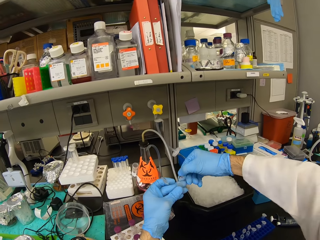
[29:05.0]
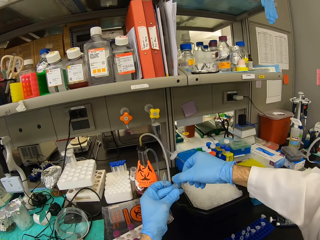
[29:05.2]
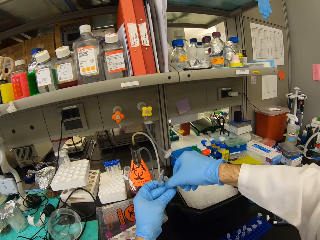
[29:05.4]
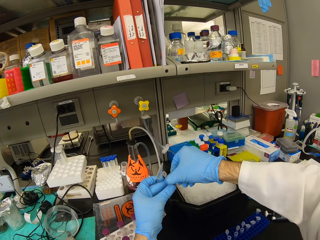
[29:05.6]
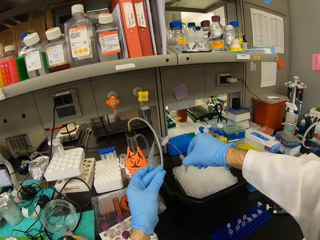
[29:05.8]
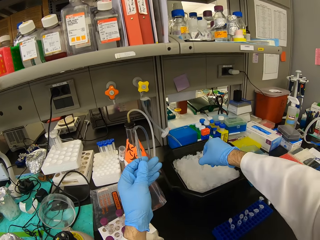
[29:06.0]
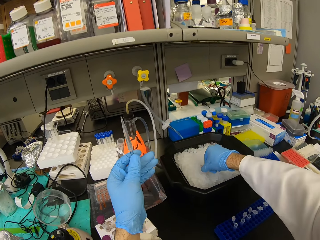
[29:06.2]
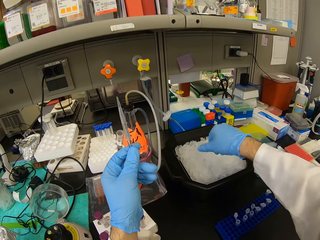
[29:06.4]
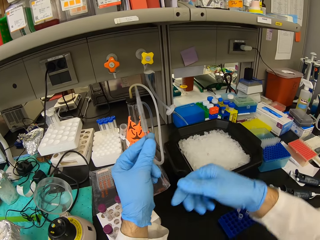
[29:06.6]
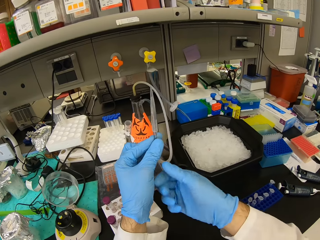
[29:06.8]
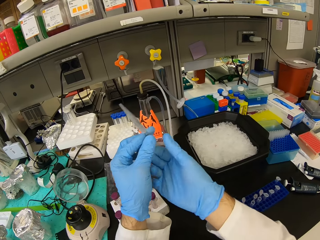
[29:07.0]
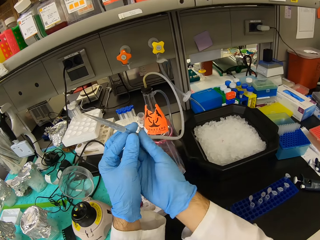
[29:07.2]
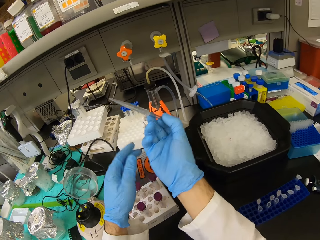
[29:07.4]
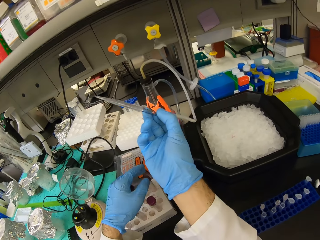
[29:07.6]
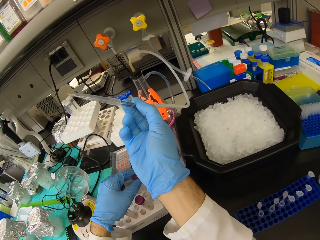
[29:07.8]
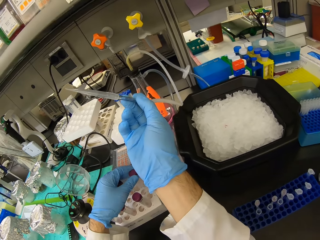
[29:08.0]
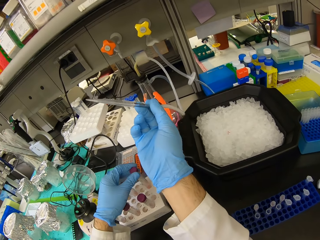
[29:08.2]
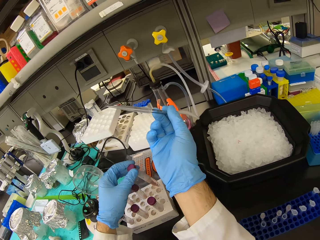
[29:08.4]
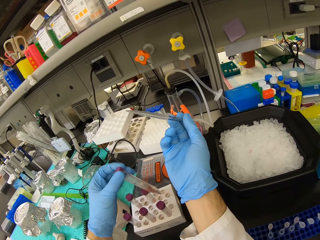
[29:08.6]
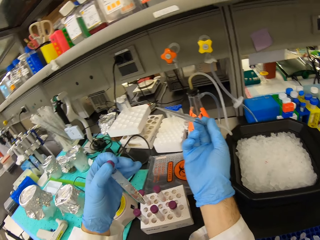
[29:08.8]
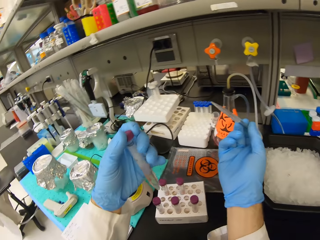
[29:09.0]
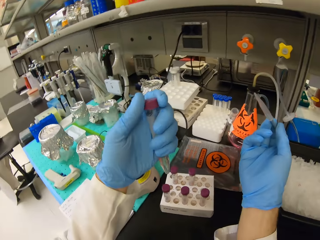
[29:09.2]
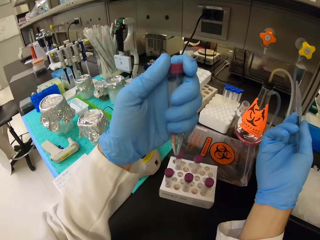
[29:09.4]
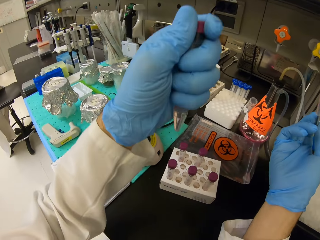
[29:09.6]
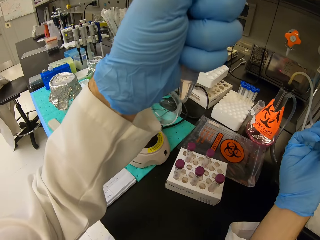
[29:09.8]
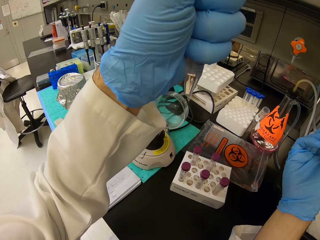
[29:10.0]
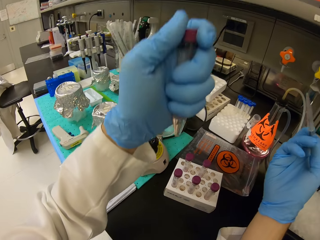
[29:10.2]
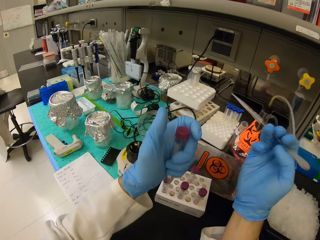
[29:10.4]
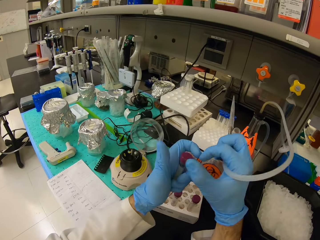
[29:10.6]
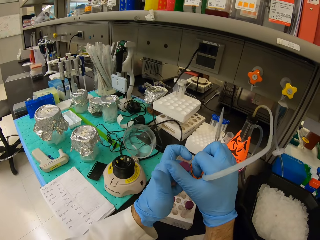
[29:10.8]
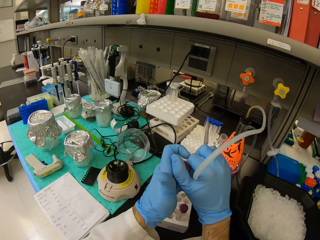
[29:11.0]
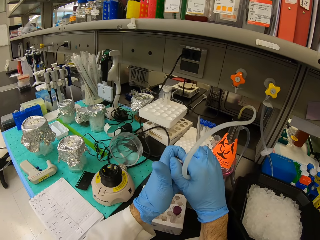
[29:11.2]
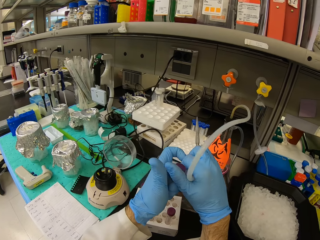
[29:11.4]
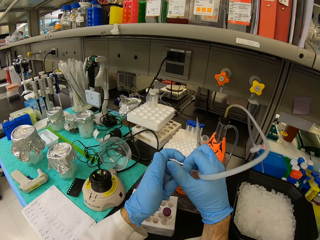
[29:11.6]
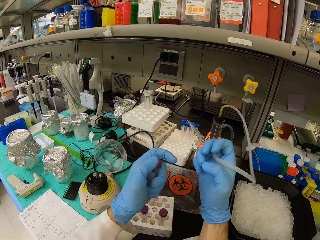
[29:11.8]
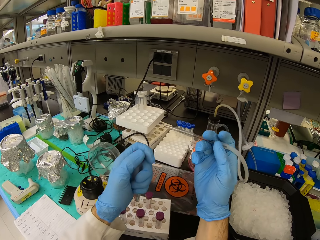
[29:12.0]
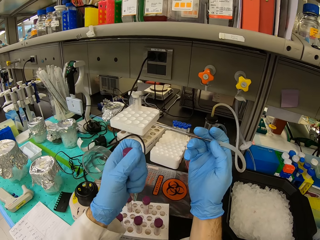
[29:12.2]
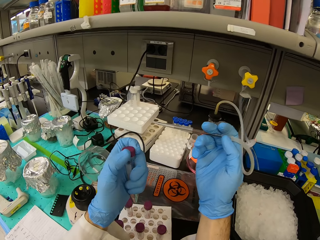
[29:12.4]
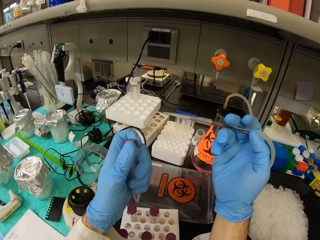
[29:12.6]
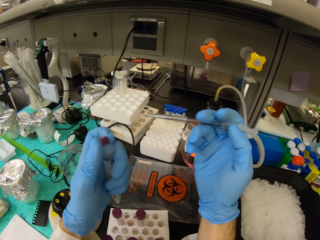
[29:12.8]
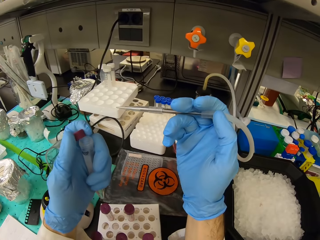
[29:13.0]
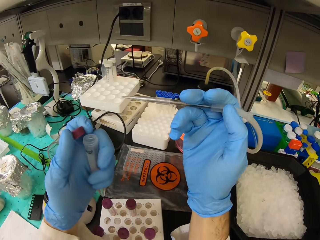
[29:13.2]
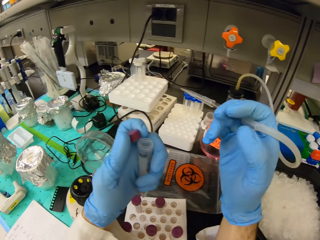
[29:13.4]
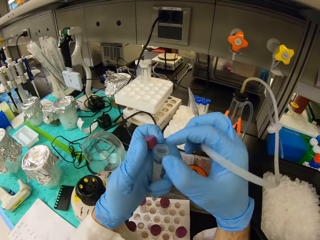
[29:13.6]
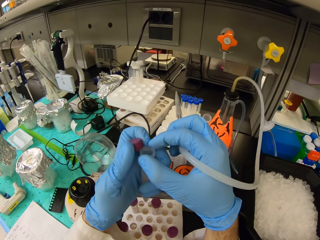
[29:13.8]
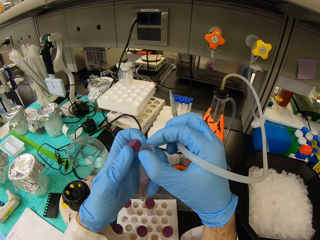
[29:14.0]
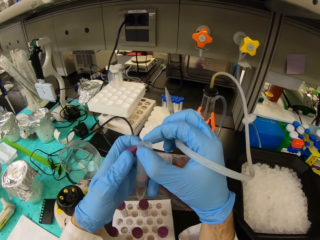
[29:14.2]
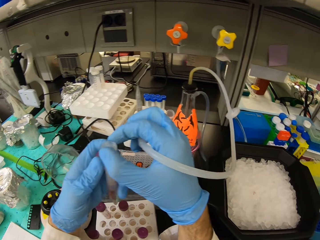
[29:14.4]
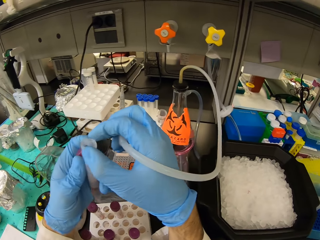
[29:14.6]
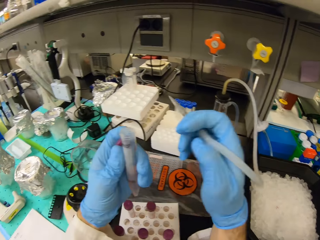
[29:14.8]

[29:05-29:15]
The camera wearer puts the test tube in the tray filled with ice cubes. They pick the big test tube from the rack and take the lid off the test tube.

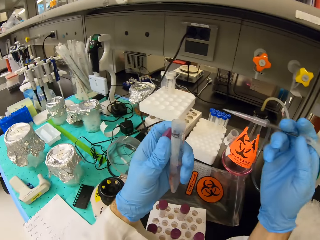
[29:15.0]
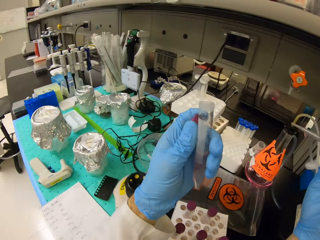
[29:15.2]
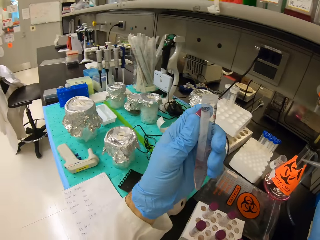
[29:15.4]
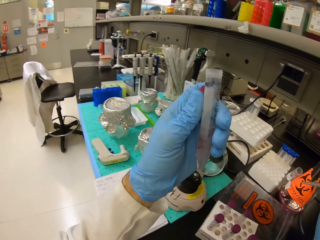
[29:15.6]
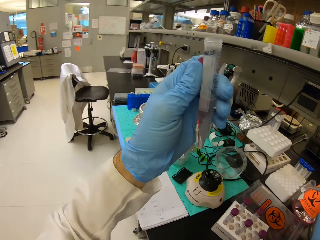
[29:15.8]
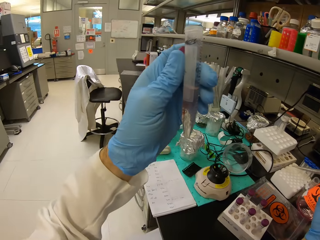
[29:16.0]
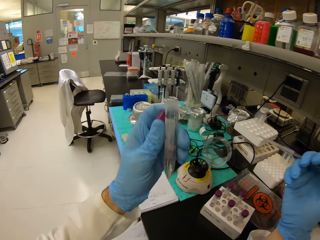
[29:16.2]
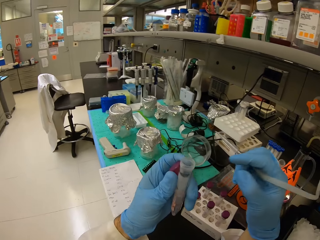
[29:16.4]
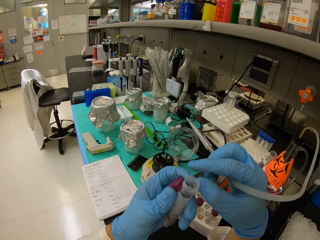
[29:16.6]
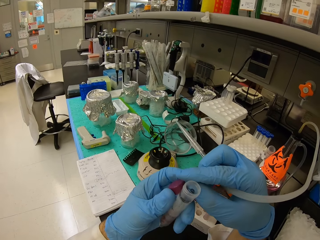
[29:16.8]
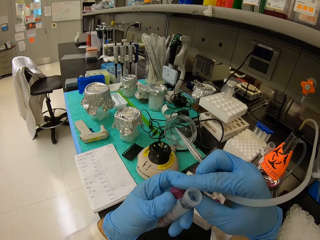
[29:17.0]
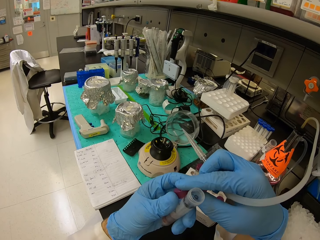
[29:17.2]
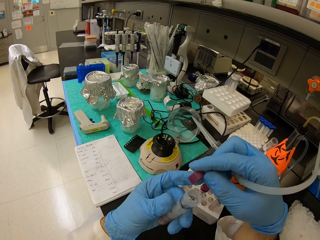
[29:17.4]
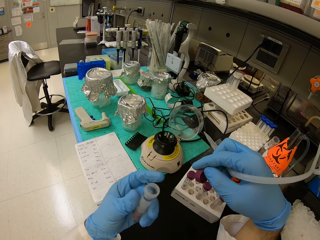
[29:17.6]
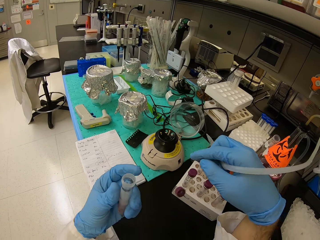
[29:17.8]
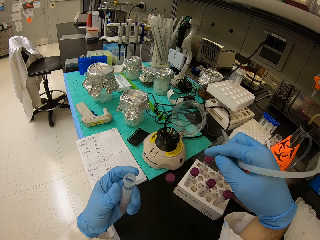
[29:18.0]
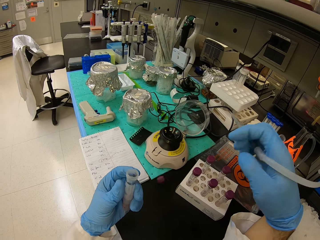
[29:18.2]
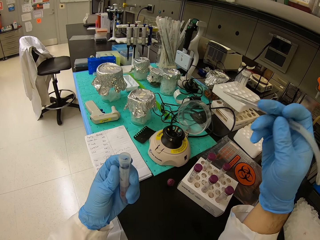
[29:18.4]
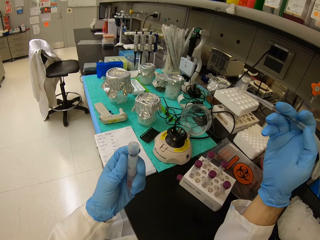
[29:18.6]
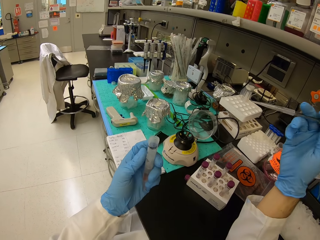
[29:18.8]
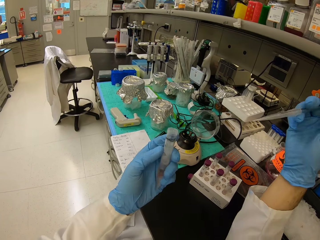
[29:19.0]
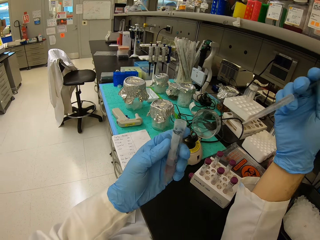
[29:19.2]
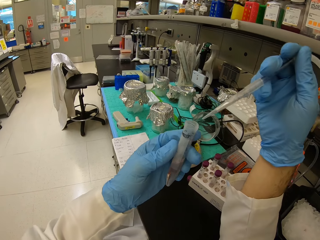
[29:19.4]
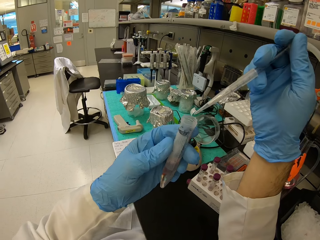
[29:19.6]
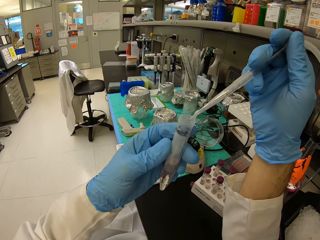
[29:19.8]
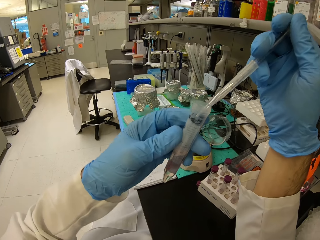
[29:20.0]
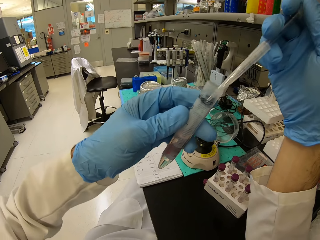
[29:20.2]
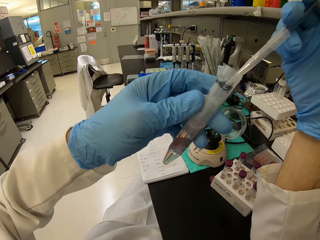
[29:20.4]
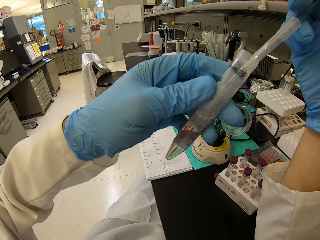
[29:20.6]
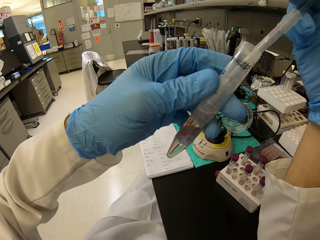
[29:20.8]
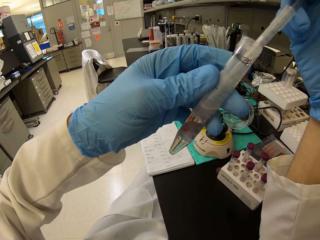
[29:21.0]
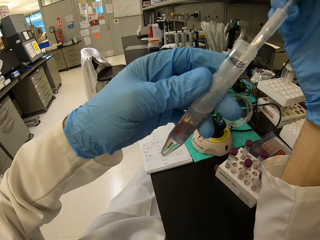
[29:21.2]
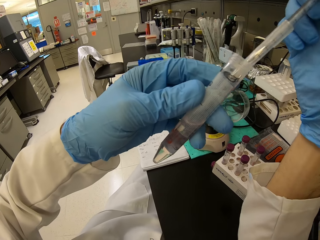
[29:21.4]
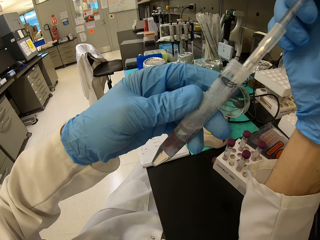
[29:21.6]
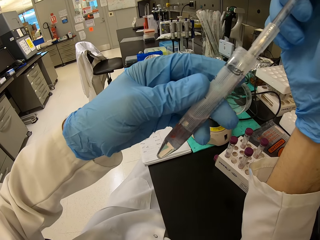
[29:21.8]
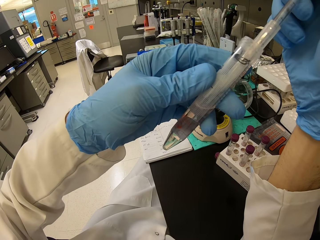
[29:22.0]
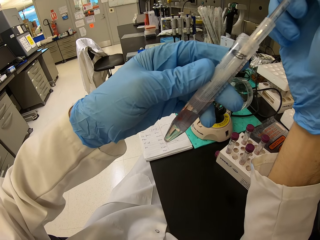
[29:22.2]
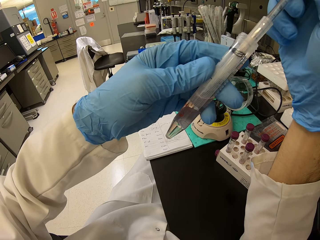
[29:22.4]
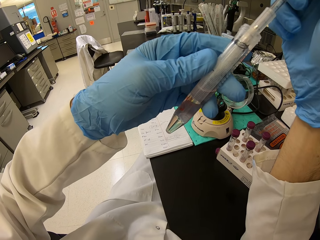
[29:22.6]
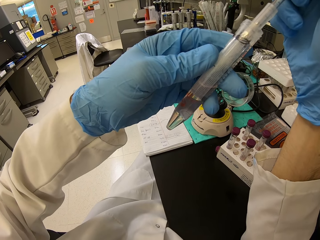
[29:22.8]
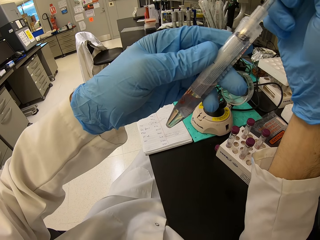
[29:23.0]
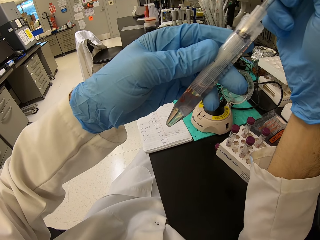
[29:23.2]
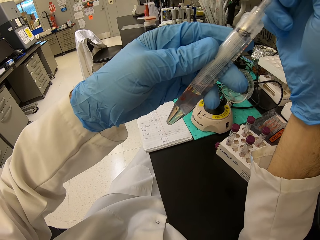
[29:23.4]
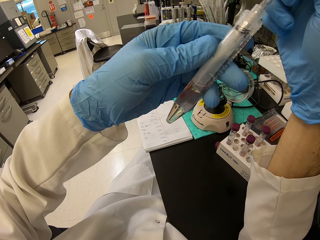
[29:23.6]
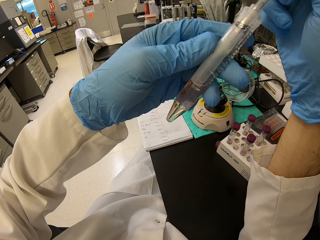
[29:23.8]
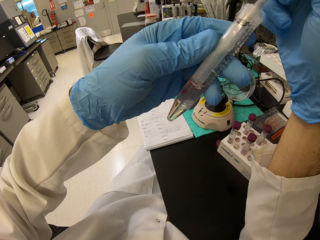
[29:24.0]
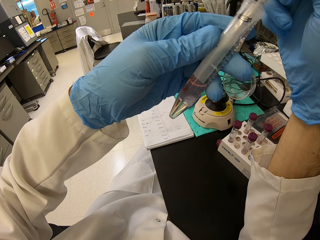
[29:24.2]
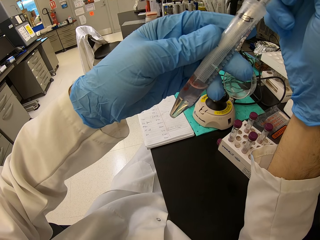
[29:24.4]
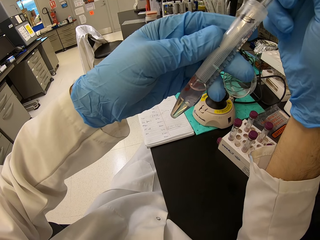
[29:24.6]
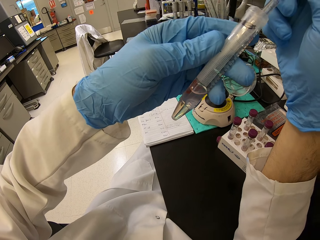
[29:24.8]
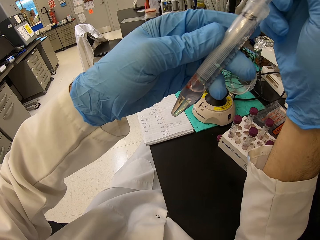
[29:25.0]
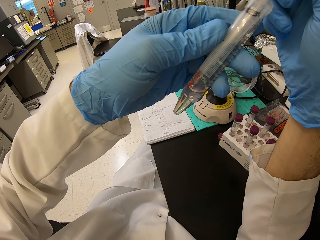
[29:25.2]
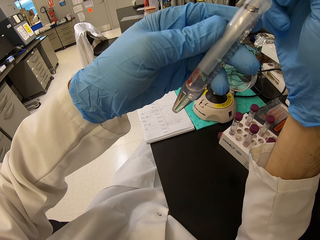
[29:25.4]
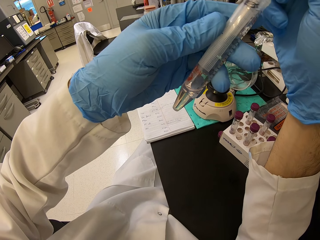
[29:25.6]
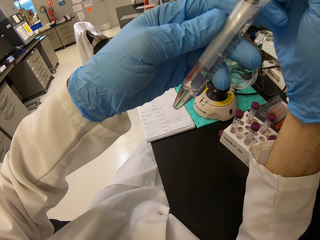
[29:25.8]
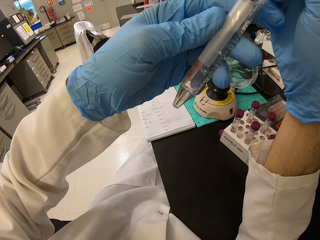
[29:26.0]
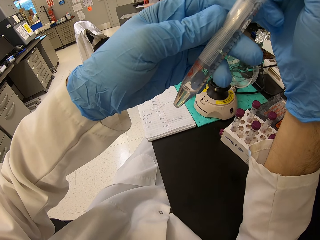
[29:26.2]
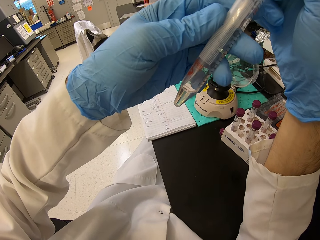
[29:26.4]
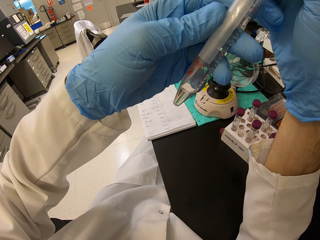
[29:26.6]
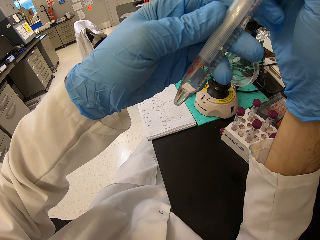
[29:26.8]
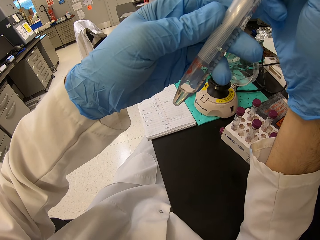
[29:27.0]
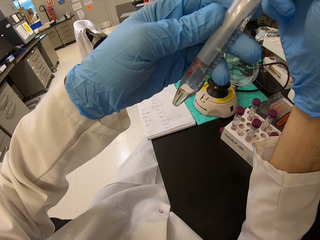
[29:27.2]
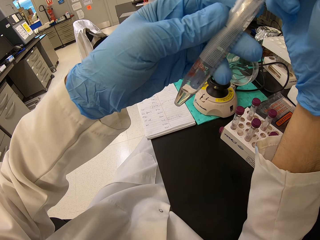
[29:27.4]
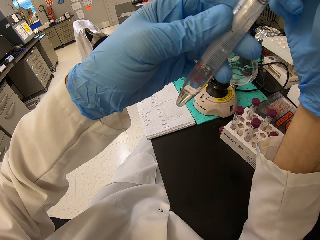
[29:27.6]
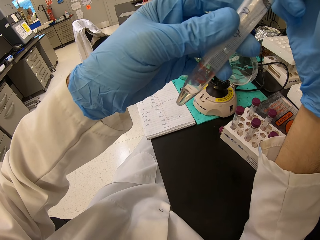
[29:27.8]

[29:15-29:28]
The camera wearer looks at the test tube. They throw the lid on the countertop. They suck the solution from the big test tube into the vacuum filter flask.
